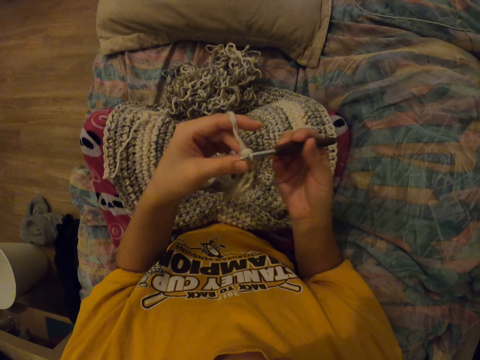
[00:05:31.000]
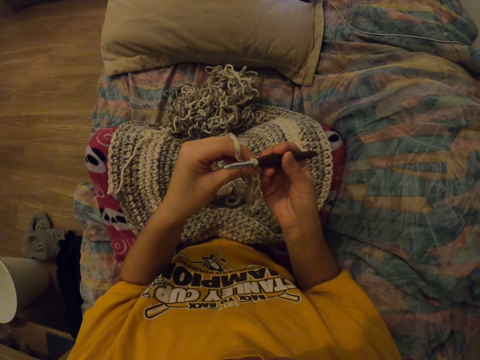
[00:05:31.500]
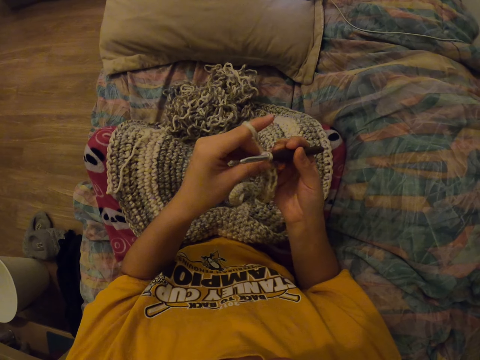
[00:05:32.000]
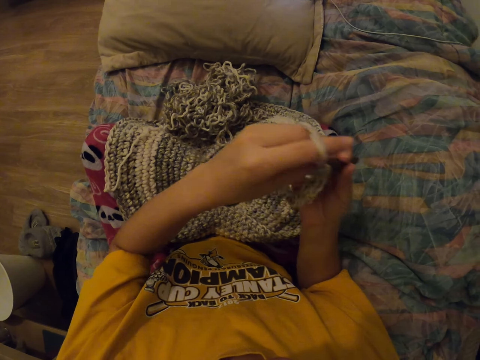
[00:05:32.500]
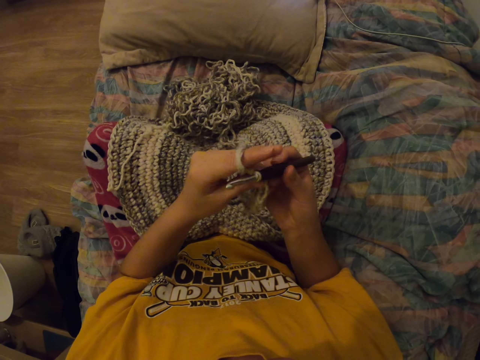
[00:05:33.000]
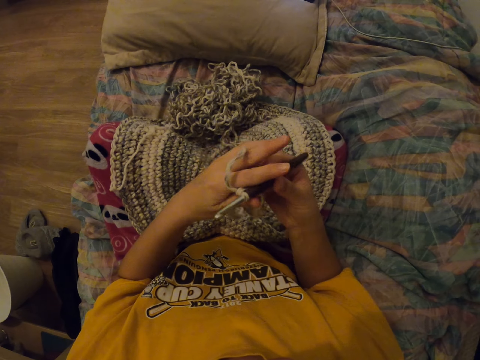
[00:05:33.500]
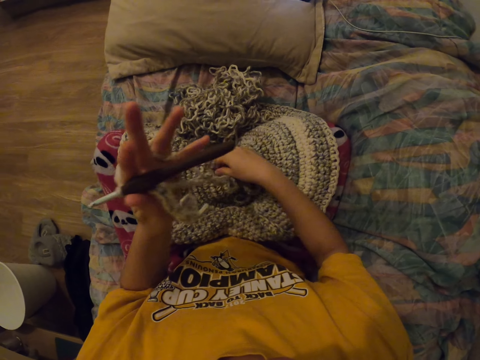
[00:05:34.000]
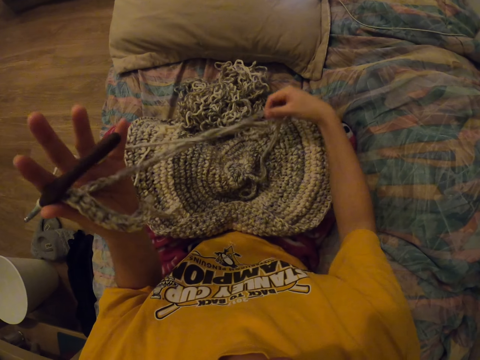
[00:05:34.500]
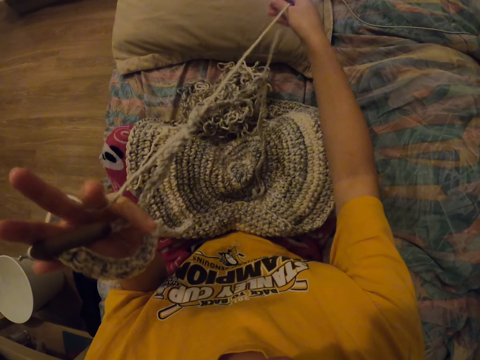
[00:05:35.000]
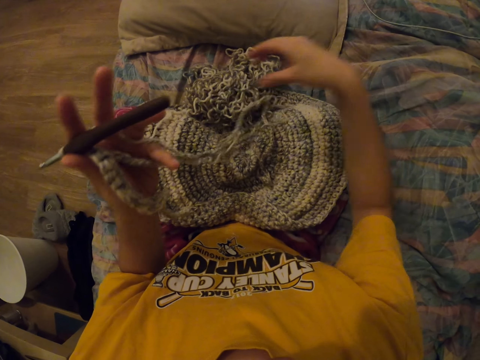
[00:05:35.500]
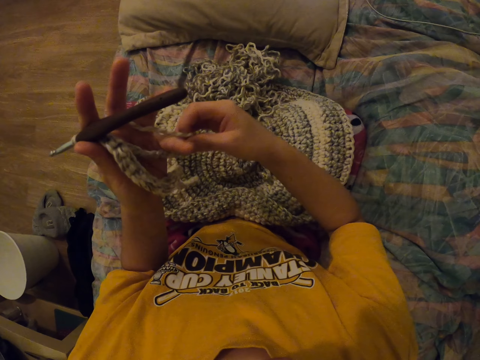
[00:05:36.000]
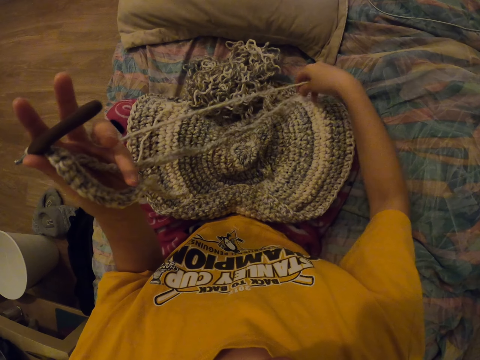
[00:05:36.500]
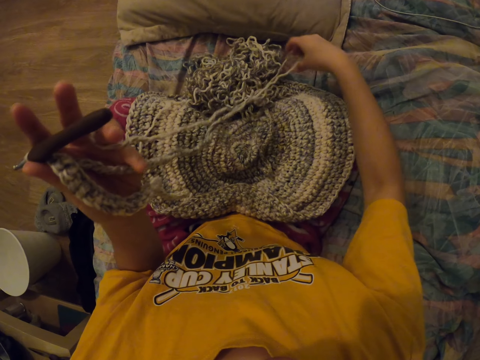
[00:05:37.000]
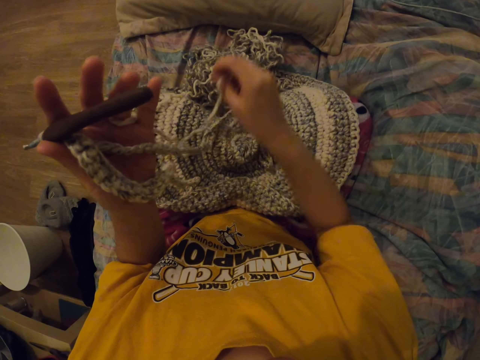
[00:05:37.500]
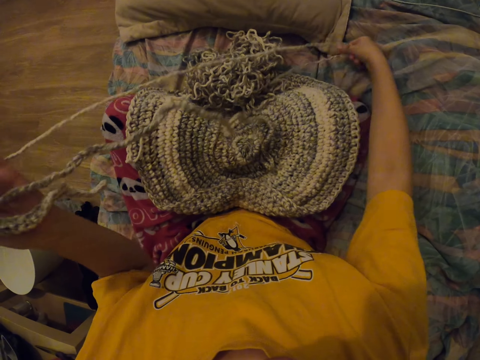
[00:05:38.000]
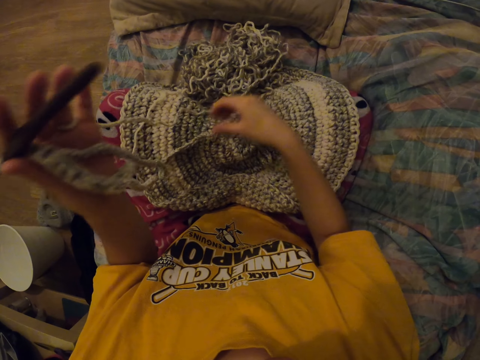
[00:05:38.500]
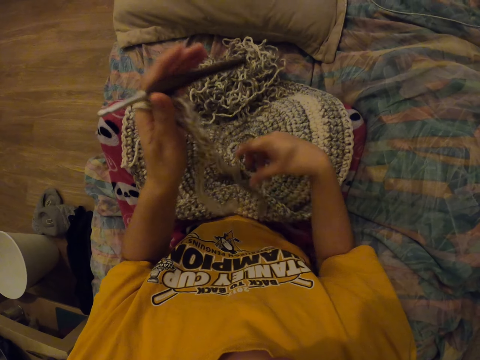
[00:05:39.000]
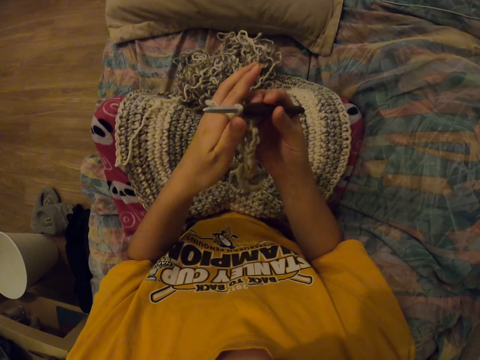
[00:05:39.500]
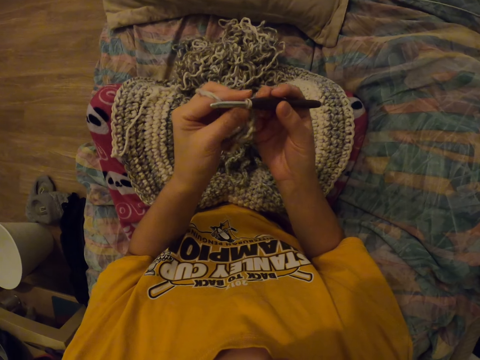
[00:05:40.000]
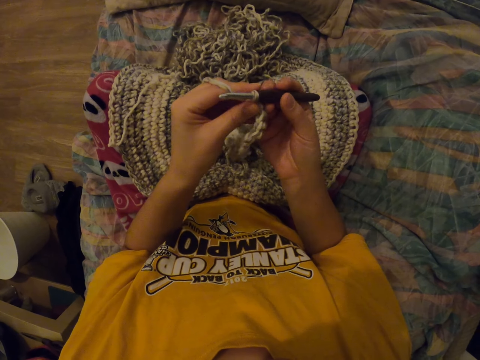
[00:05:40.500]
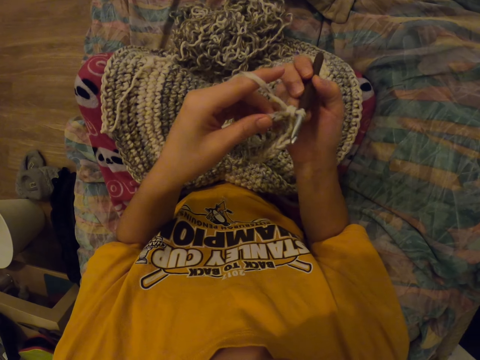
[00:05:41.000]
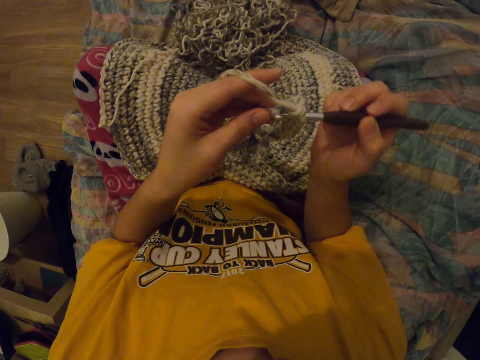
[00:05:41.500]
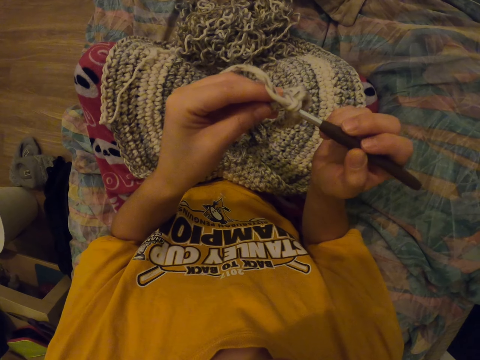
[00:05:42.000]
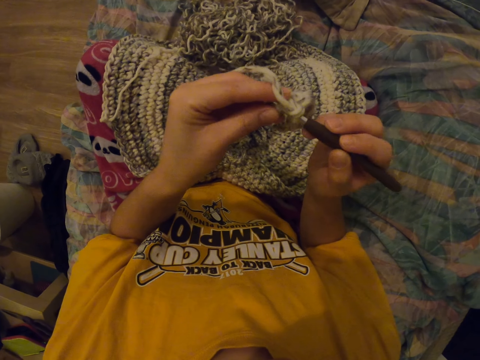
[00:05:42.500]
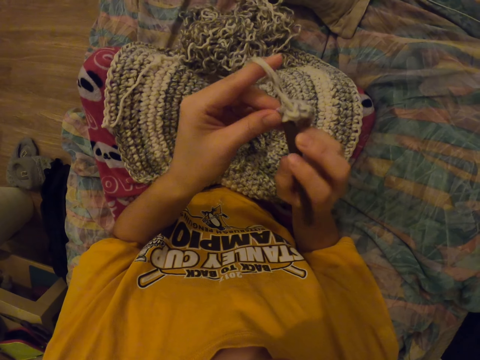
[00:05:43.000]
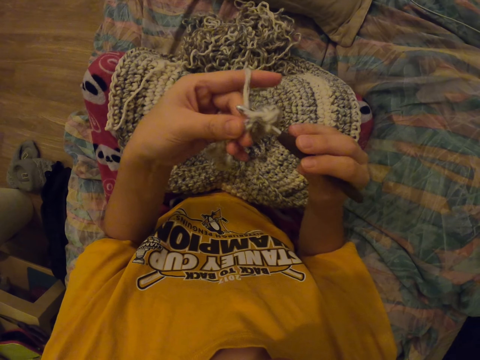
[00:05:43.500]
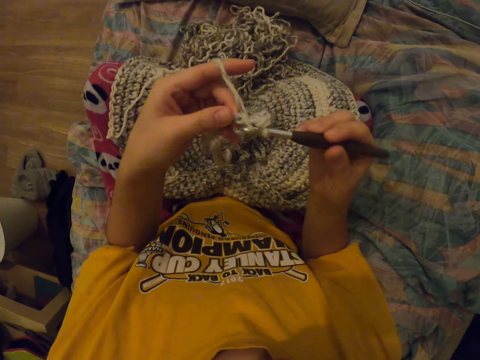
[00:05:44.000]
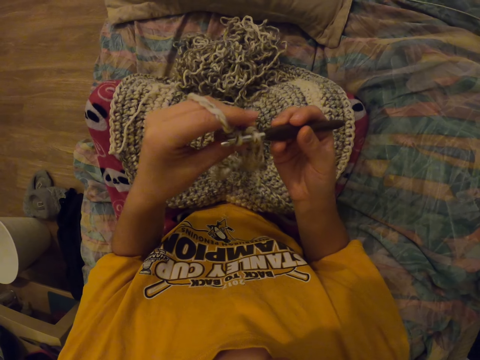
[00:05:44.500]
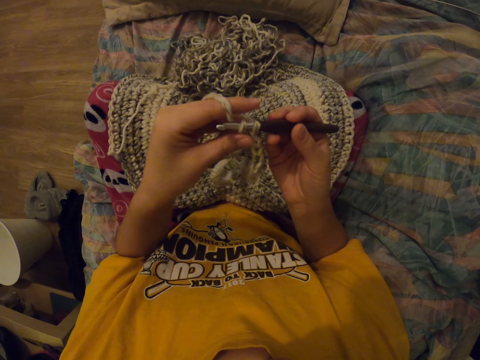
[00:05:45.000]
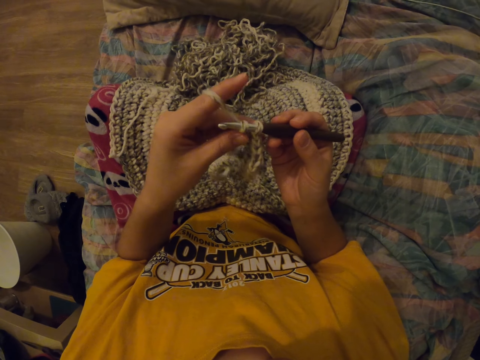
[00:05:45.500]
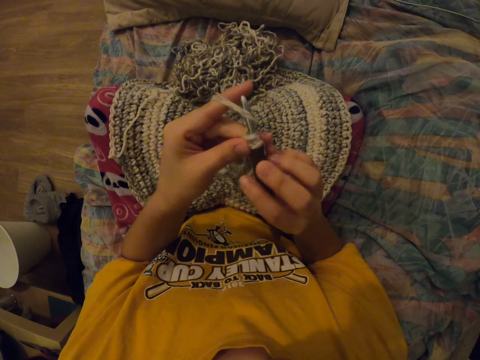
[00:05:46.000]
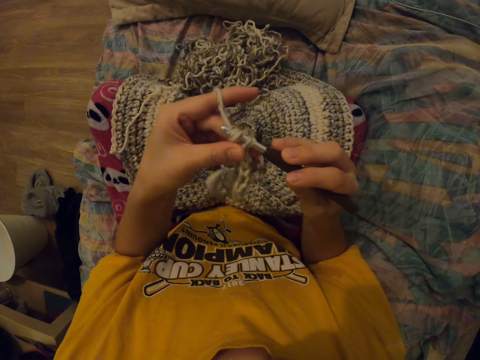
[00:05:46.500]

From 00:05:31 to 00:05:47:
The camera wearer moves her hand. She pulls the thread. She interlocks a loop of thread with the crochet hook.

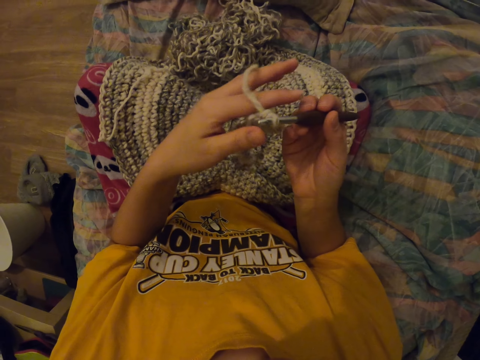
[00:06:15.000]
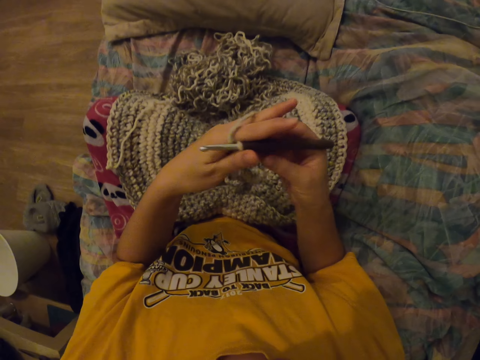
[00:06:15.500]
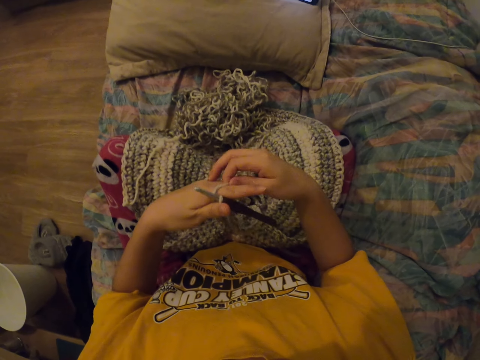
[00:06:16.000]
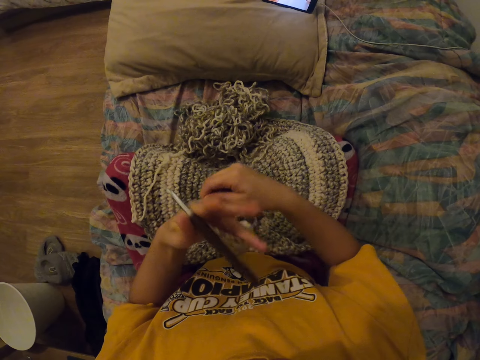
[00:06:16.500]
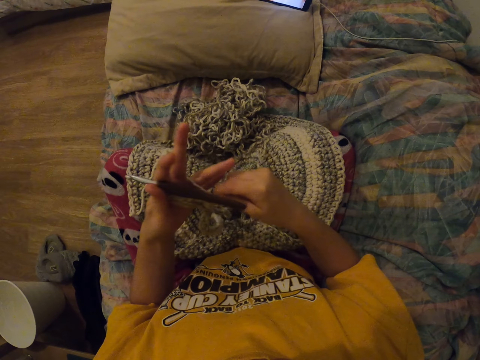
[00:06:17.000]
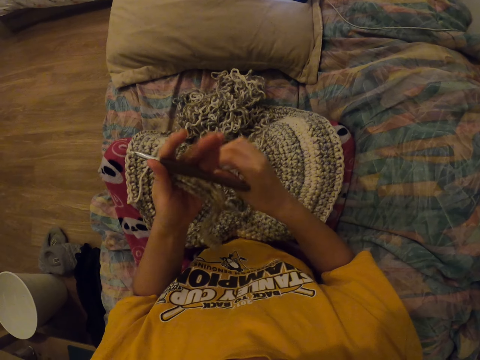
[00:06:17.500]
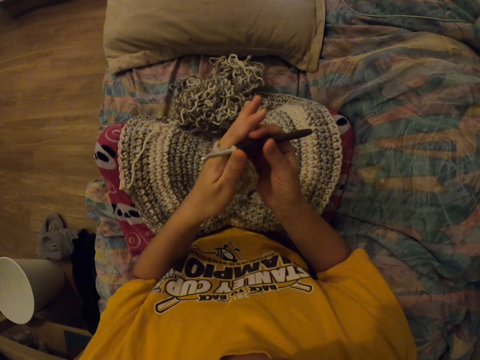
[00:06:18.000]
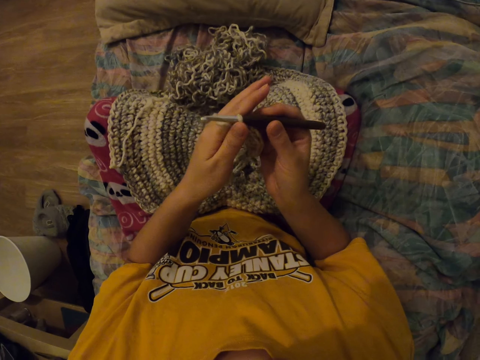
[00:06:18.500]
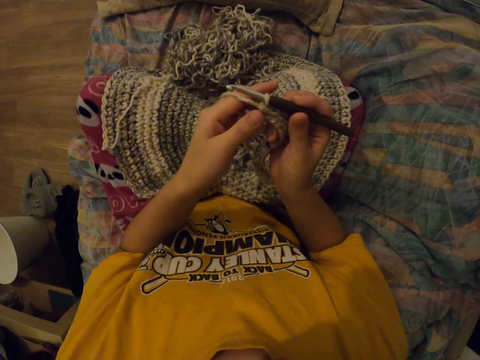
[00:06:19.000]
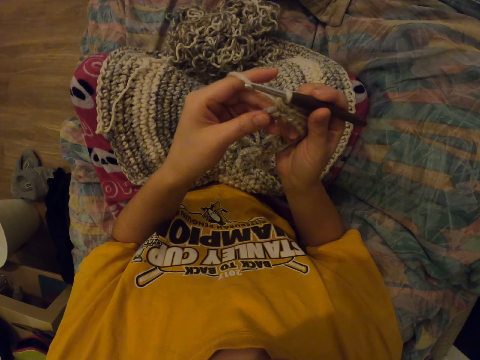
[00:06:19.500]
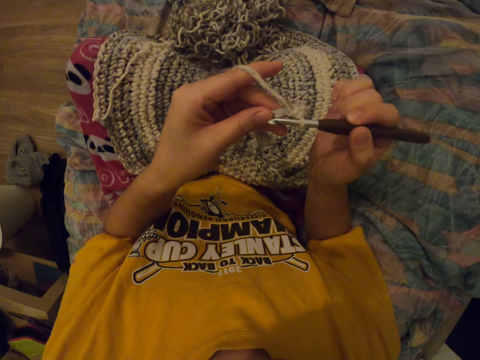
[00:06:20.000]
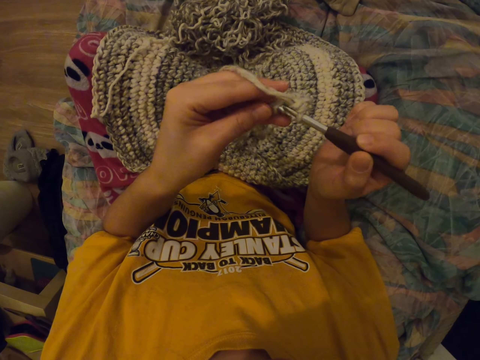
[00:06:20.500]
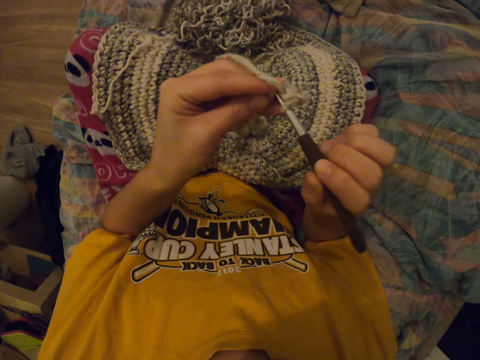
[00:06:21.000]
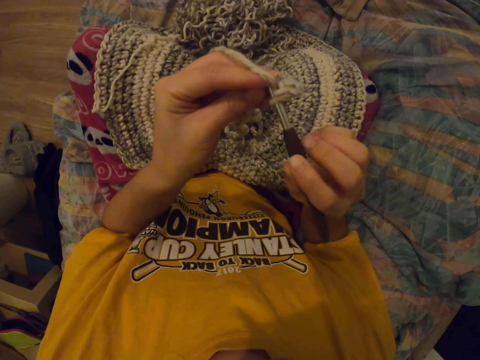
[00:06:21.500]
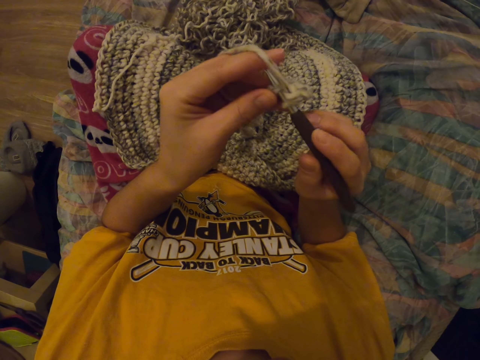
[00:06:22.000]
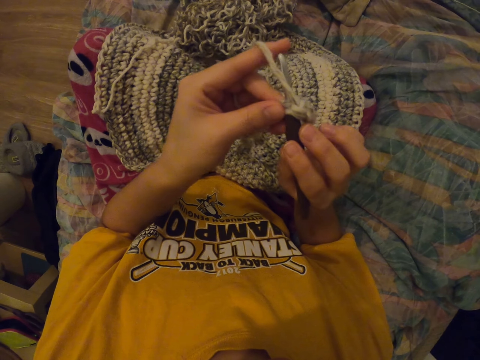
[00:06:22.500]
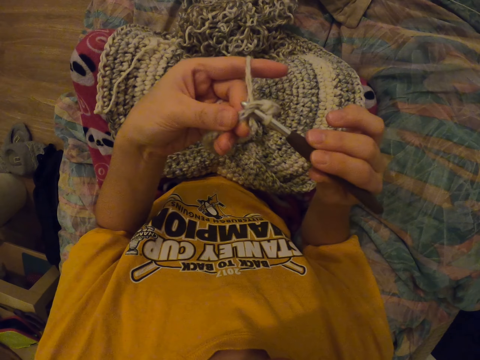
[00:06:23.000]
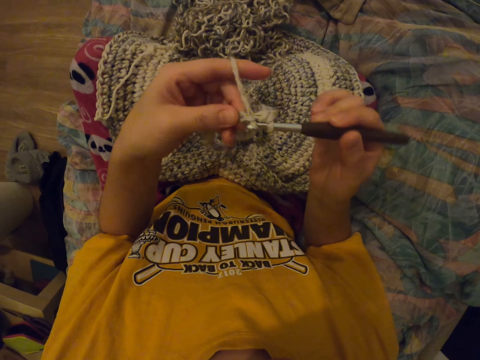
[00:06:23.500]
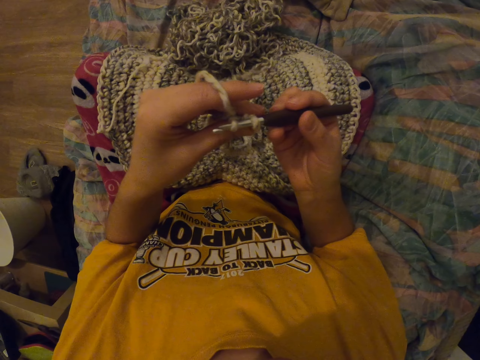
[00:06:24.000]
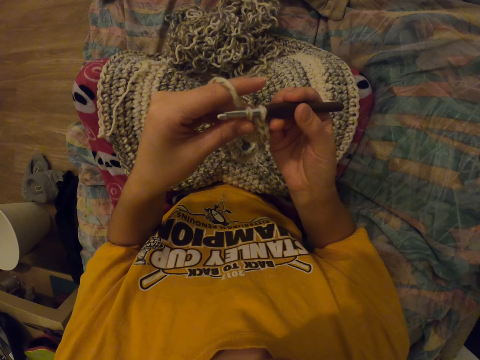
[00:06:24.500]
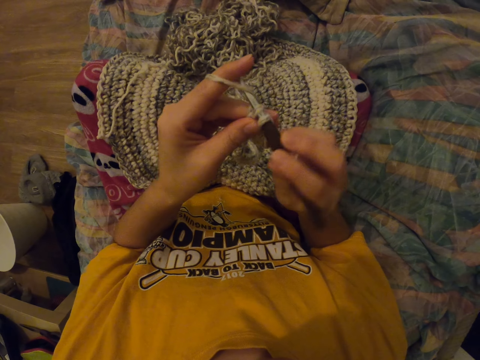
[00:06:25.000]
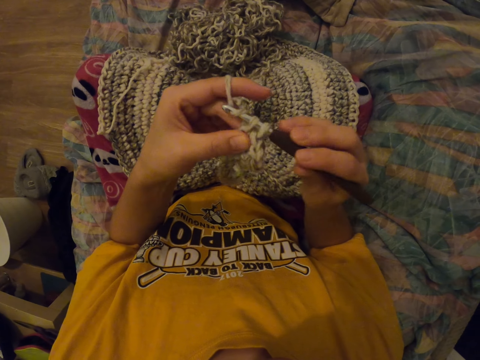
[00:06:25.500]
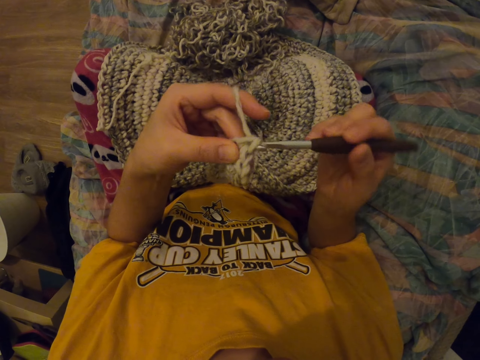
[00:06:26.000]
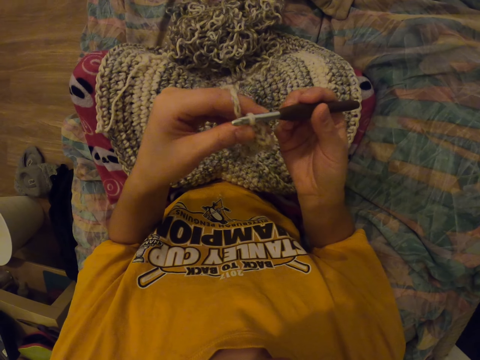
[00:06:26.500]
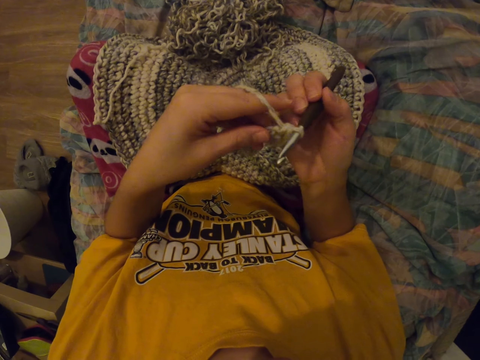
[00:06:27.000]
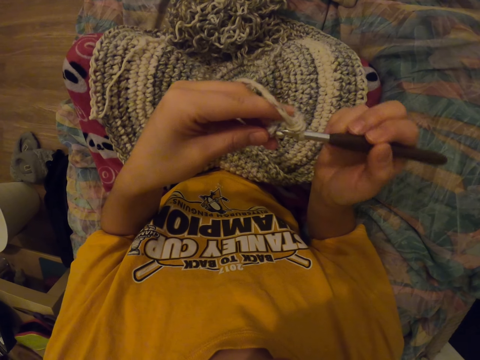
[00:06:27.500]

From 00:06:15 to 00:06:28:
The camera wearer winds the thread. They interlock a loop of thread with the crochet hook.
